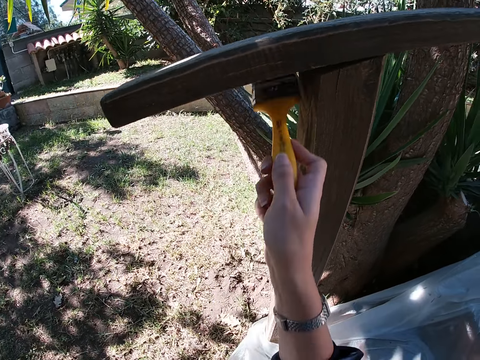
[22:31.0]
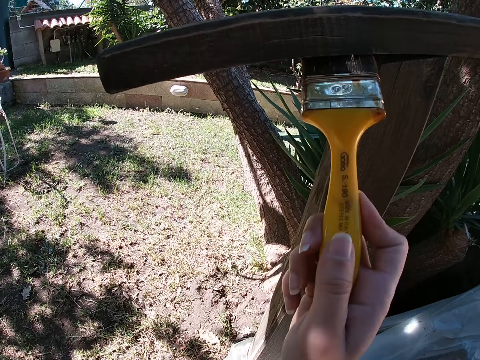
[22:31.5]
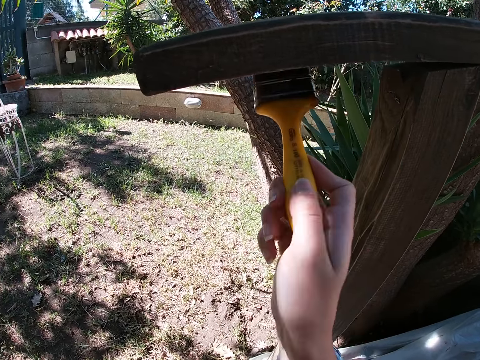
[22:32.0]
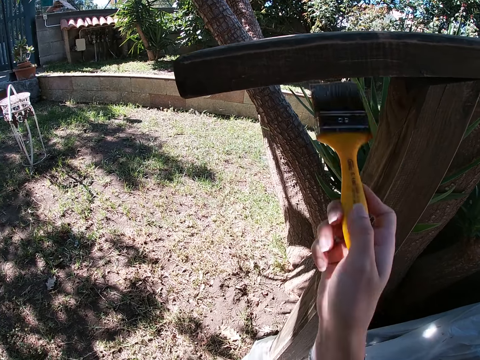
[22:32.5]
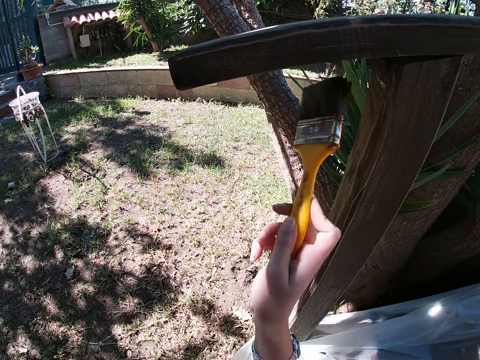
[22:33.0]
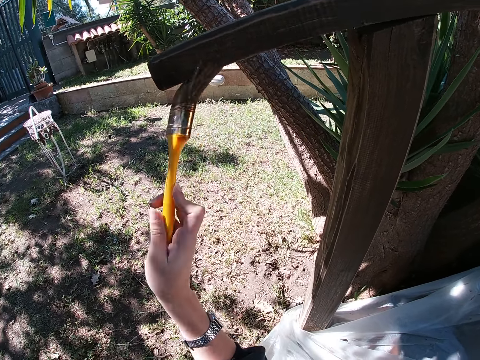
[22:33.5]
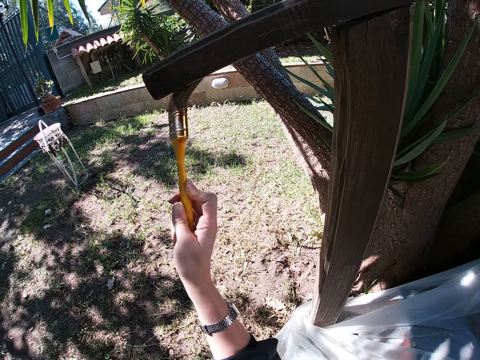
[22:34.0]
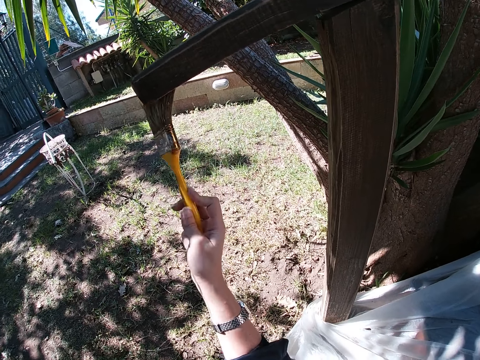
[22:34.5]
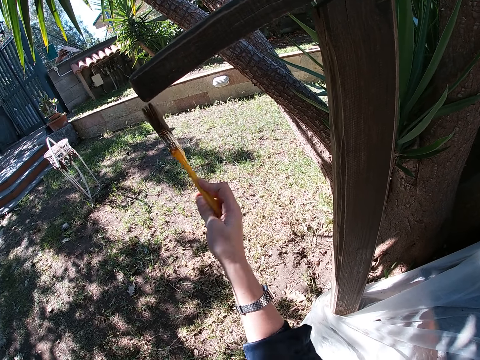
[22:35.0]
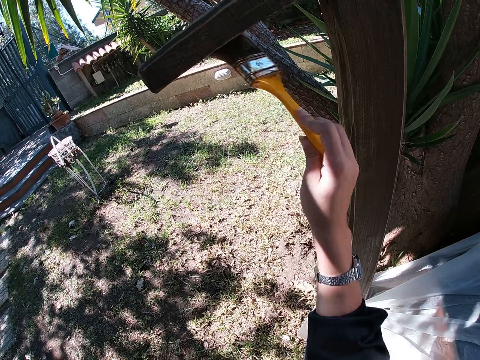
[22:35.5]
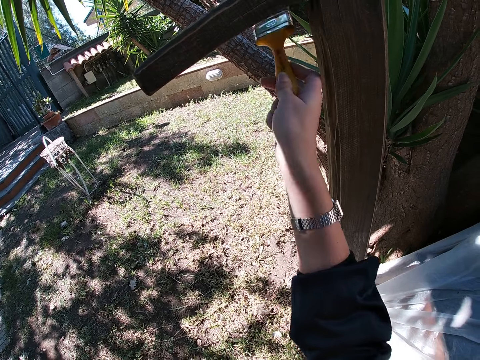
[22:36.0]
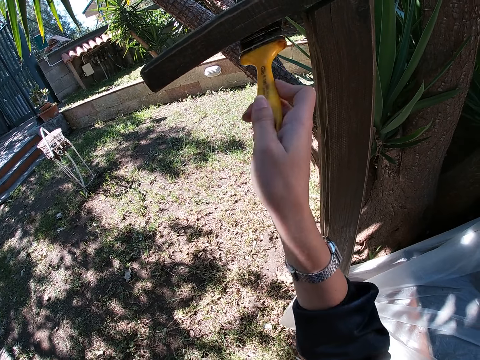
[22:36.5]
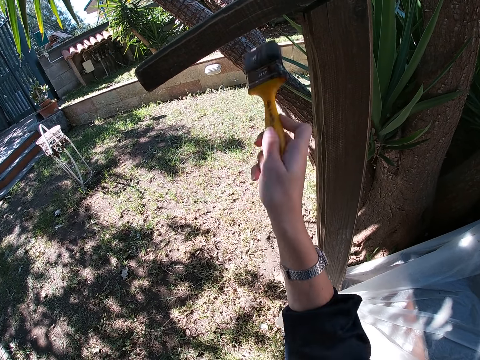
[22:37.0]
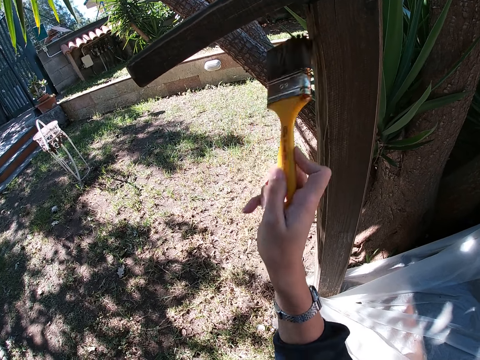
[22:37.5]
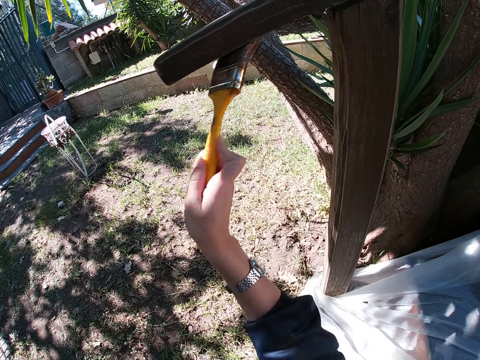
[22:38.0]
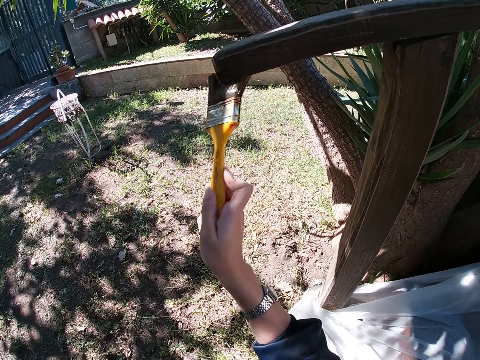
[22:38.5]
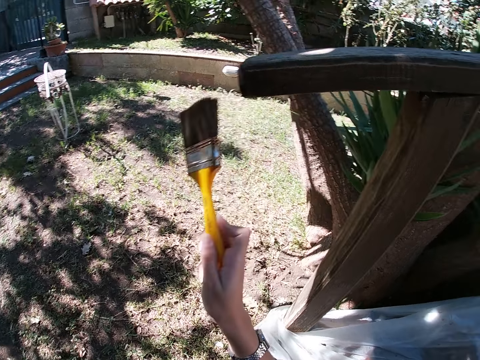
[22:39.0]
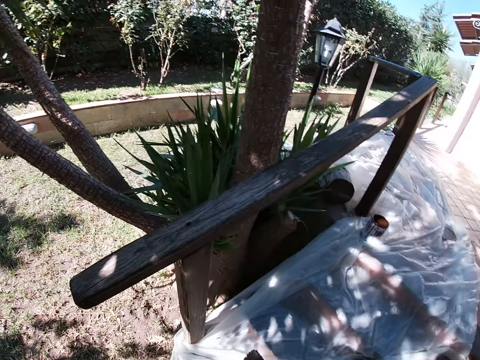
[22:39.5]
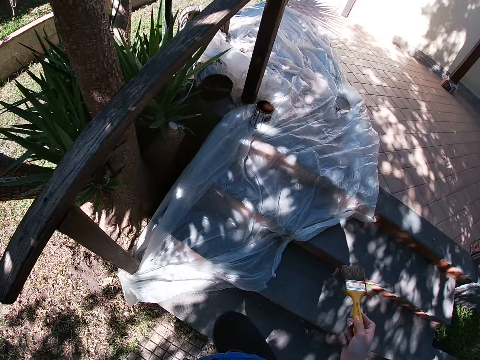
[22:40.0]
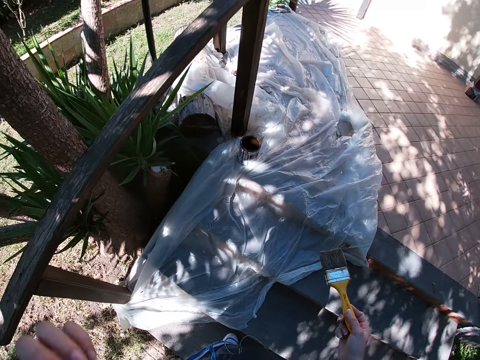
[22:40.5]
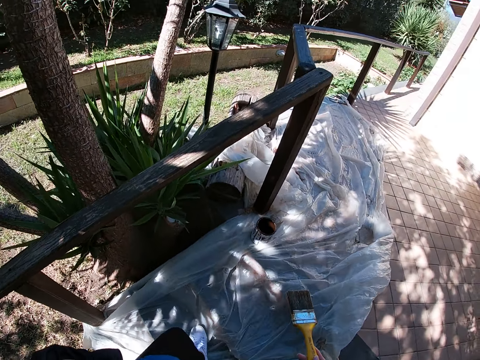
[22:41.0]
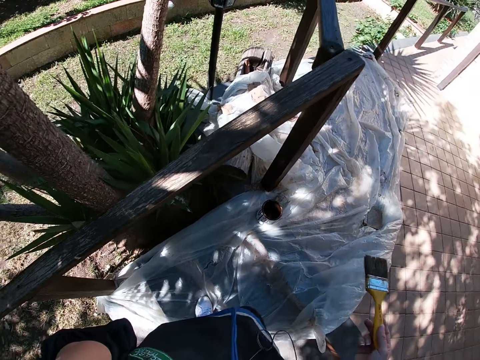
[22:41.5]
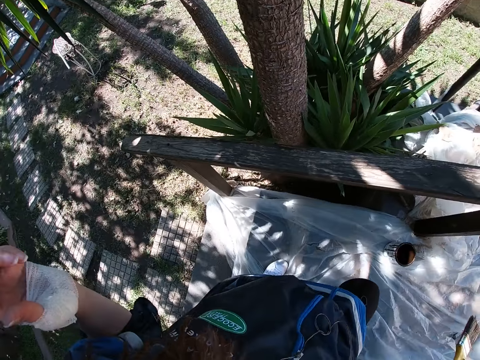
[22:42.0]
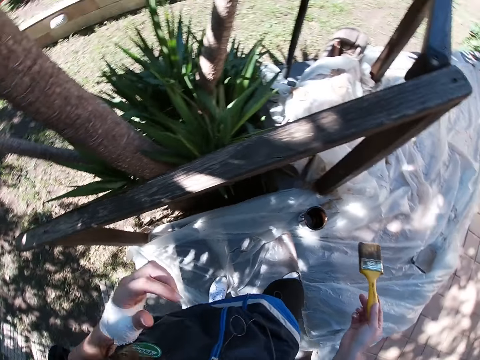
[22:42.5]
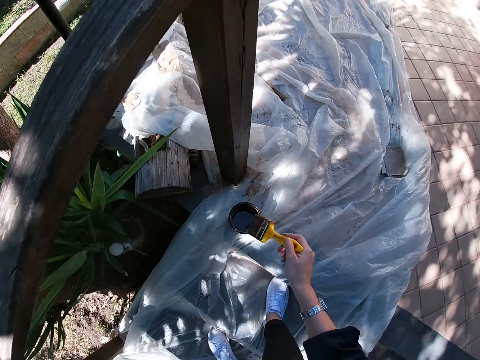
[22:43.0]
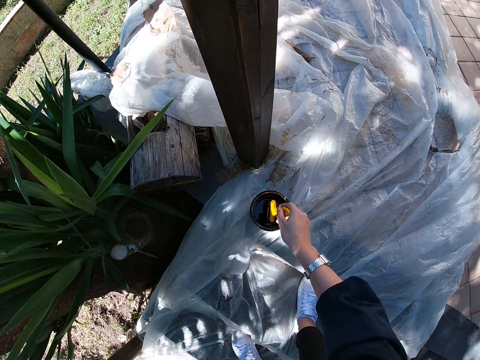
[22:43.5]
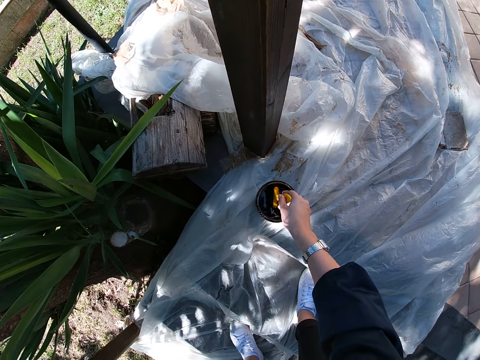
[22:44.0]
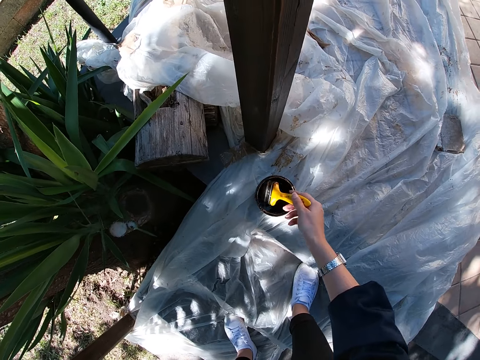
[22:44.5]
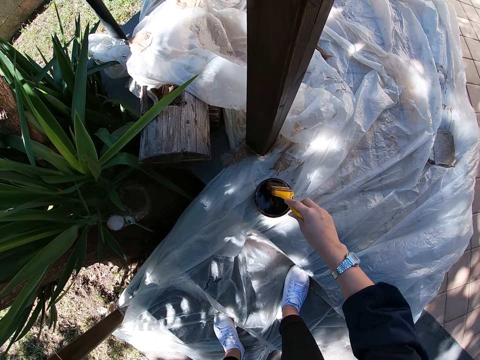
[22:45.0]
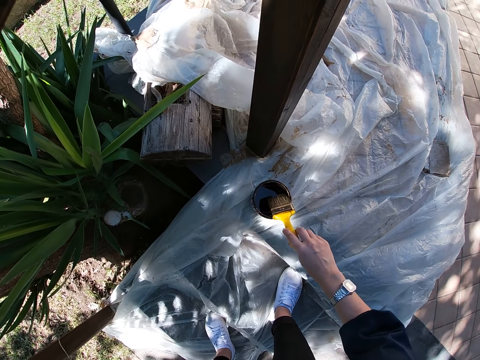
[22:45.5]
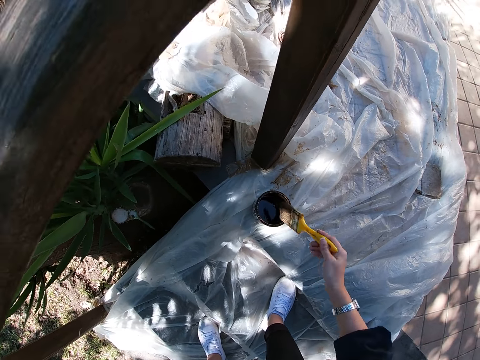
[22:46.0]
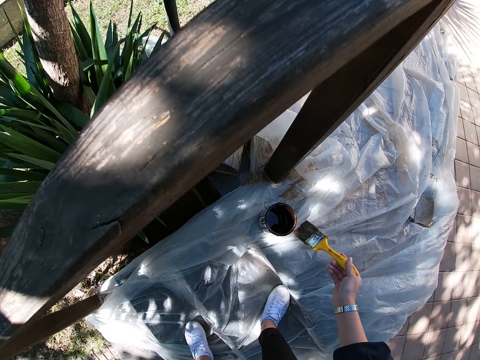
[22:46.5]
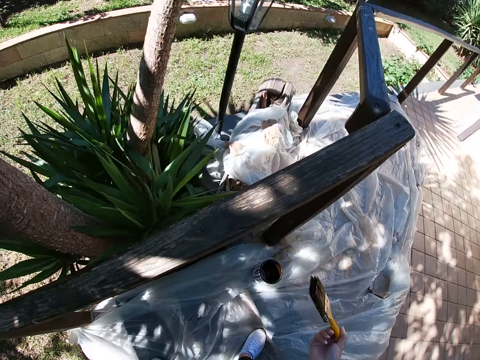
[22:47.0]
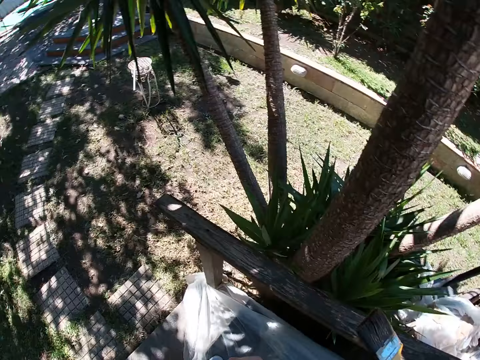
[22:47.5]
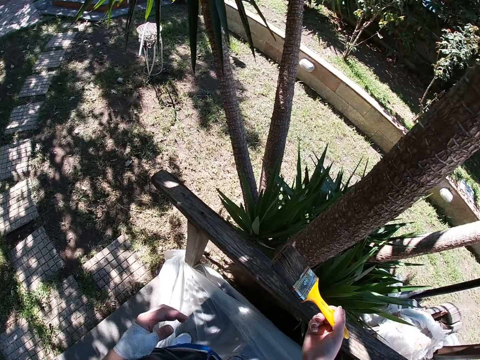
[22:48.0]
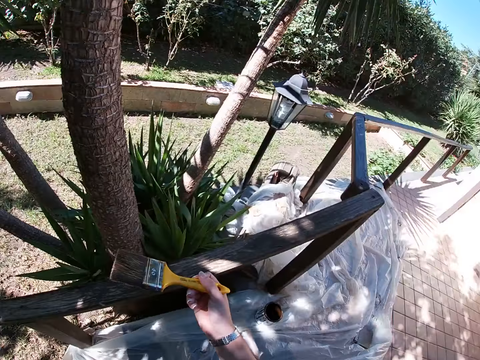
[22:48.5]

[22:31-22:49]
The camera wearer stops painting. She turns around. She walks up the stairs. She bends towards the paint. She dips the paint brush in her right hand into the paint container. She cleans the paint brush bristle on the edge of the paint container. She turns sideways.

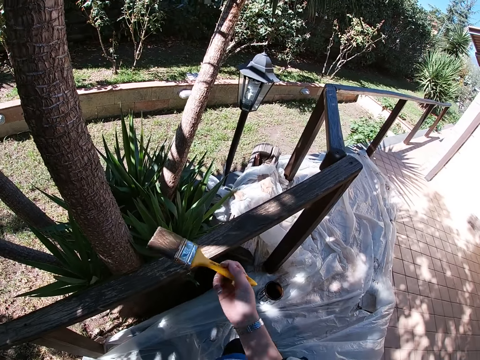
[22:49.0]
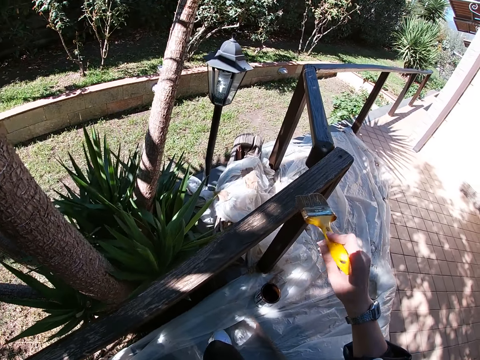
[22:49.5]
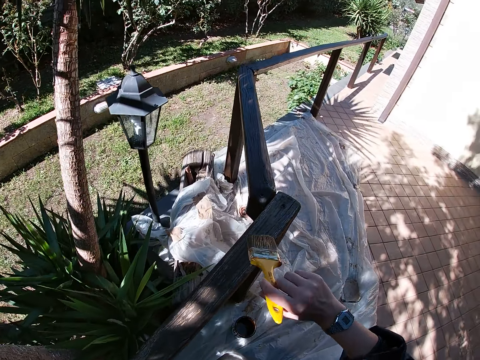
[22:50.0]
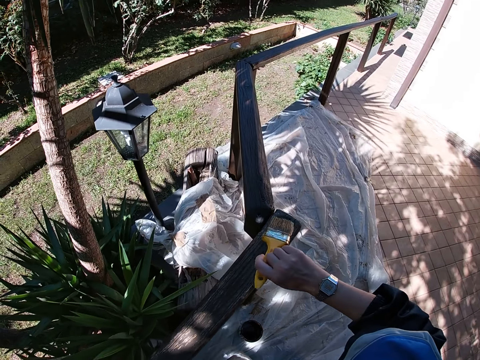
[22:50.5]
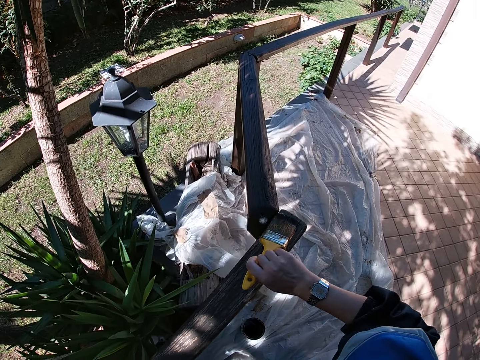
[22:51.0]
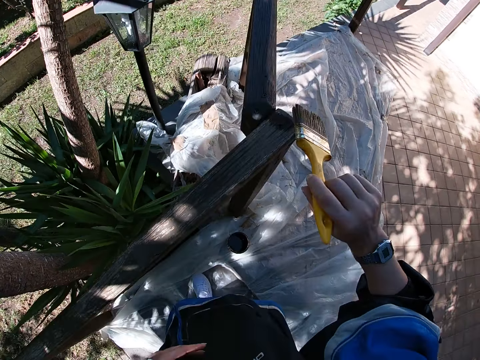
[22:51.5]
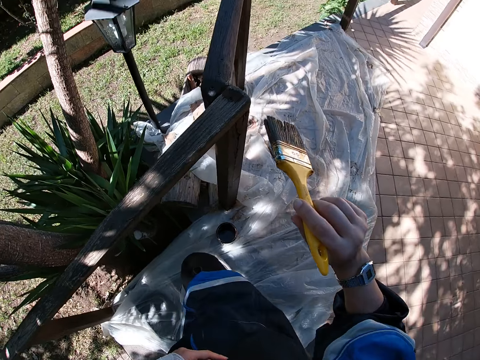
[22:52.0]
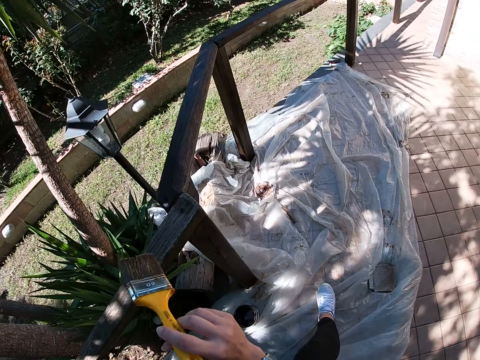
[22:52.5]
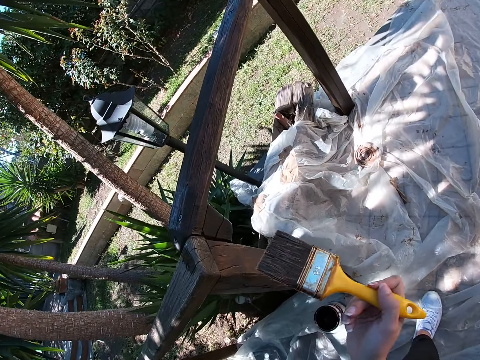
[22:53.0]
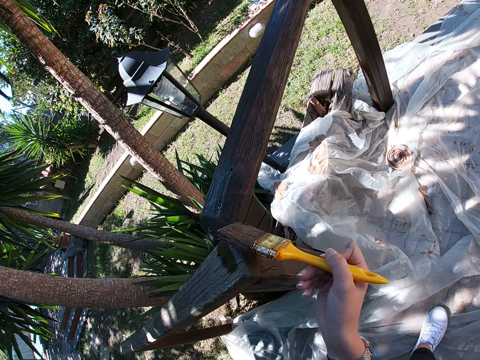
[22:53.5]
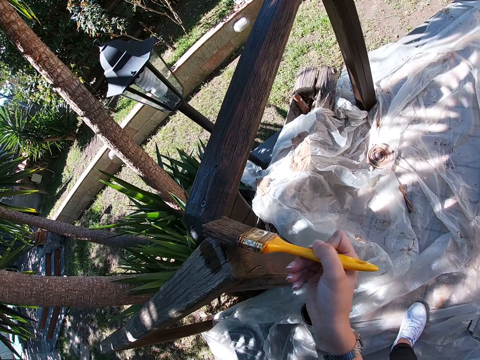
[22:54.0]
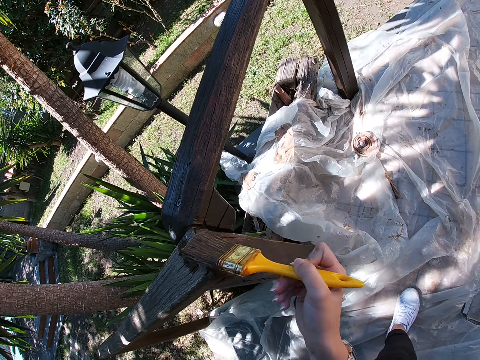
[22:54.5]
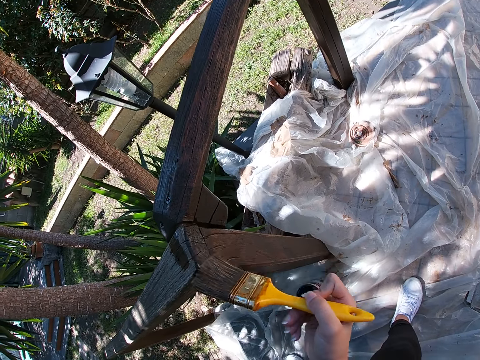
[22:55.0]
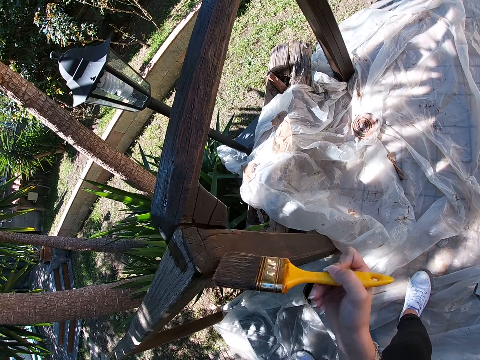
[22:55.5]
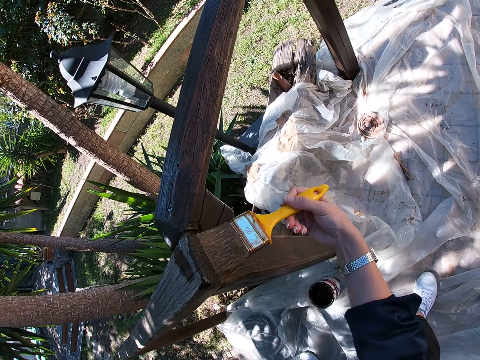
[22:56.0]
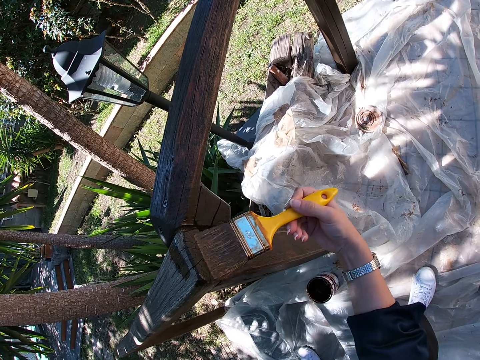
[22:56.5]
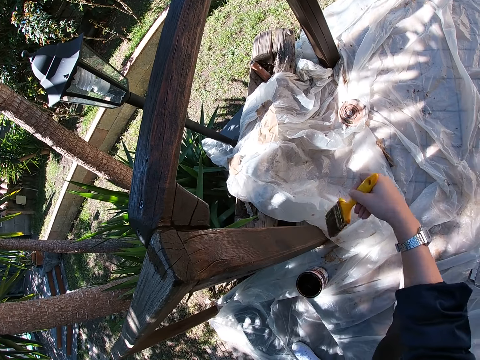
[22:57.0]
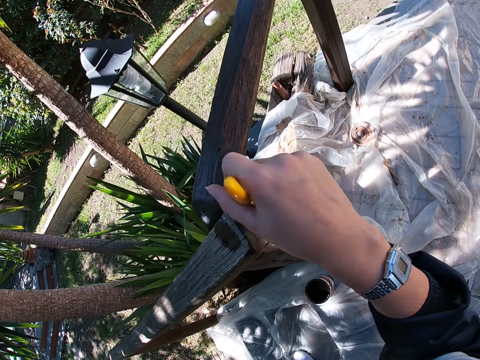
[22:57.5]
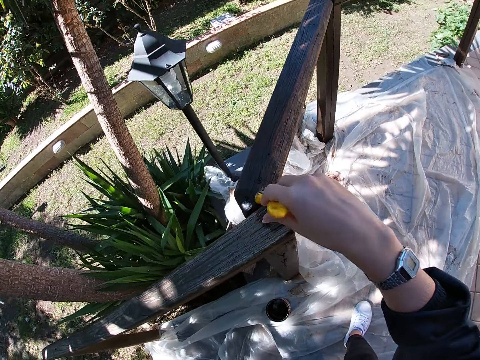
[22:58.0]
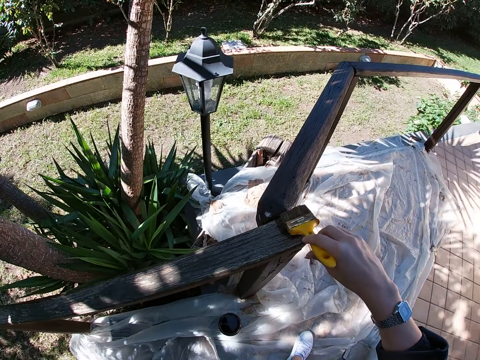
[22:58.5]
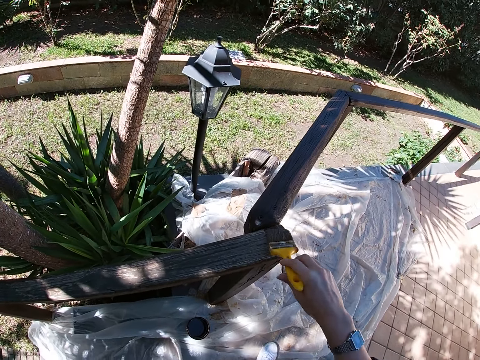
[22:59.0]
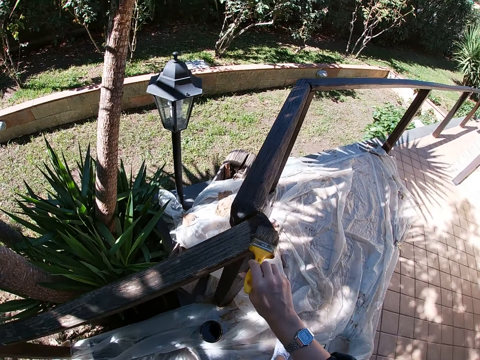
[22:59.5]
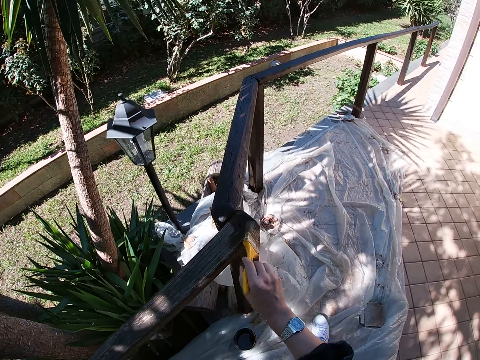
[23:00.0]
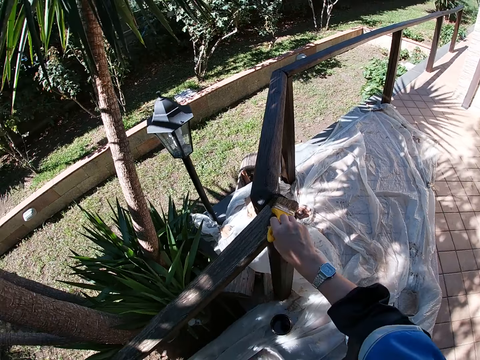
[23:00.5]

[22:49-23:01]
The camera wearer paints the wooden balcony rail with the paint brush in her right hand. She moves her left leg up the stairs. She paints the wooden balcony rail with the paint brush in her right hand. She paints the wood with the paint brush.
